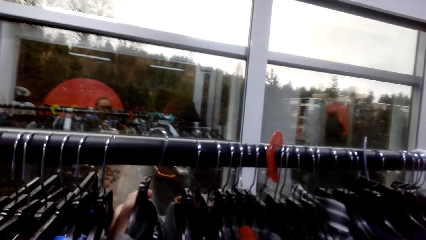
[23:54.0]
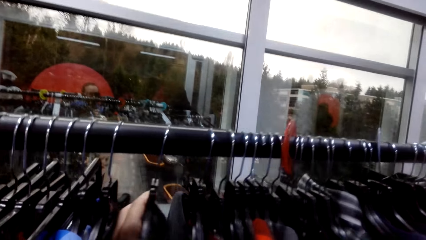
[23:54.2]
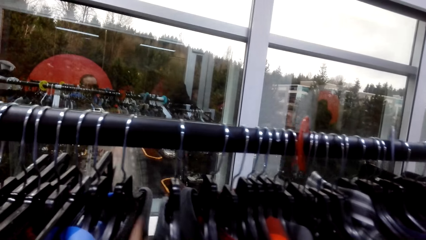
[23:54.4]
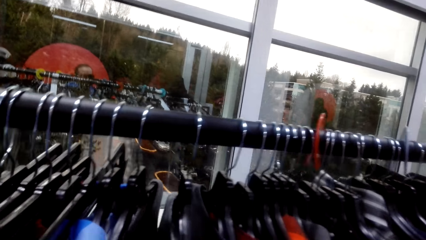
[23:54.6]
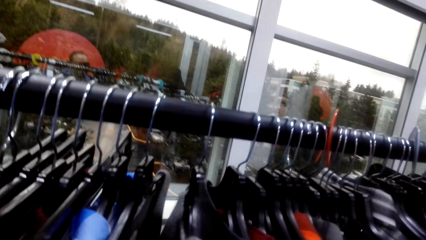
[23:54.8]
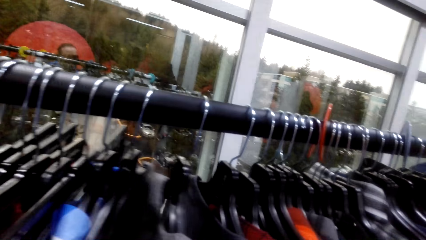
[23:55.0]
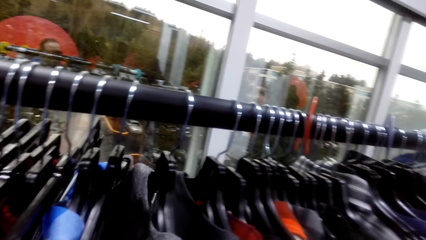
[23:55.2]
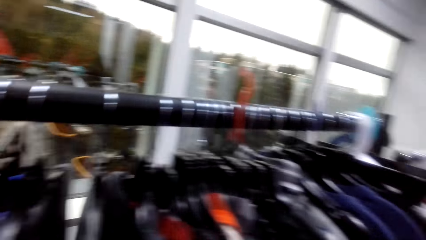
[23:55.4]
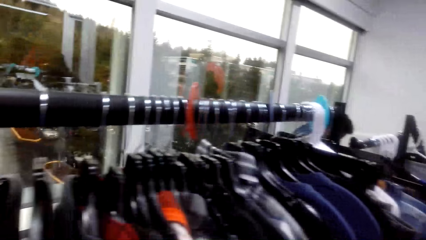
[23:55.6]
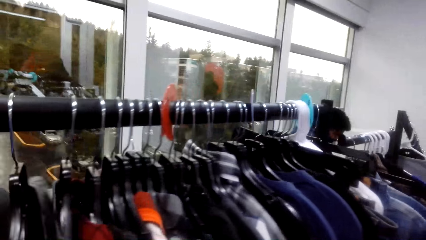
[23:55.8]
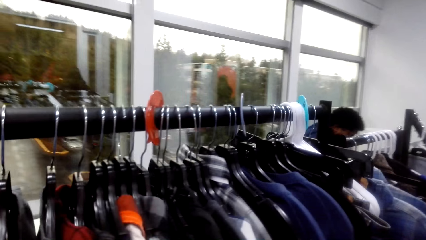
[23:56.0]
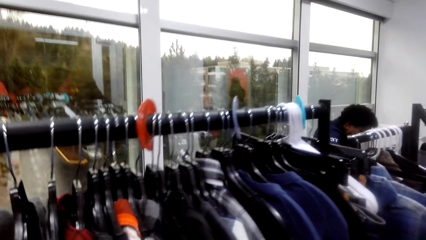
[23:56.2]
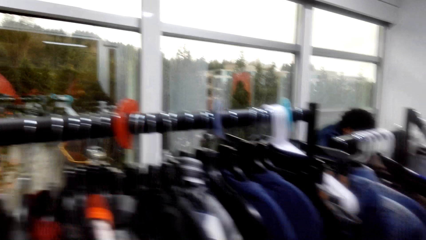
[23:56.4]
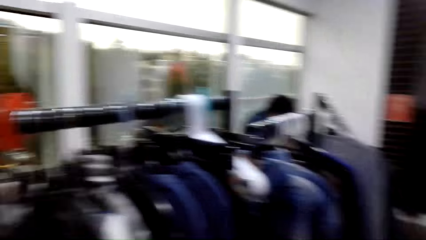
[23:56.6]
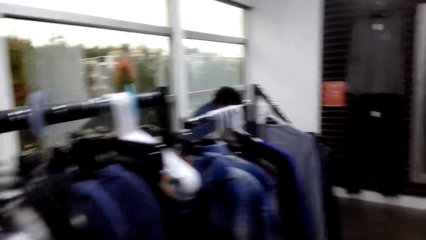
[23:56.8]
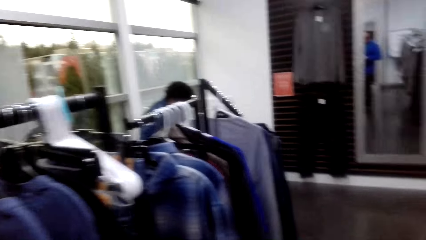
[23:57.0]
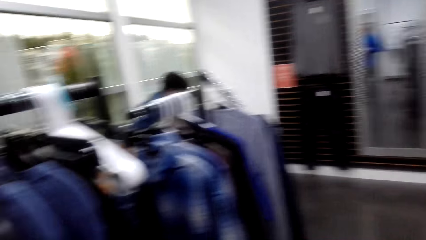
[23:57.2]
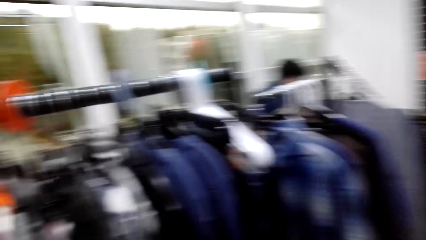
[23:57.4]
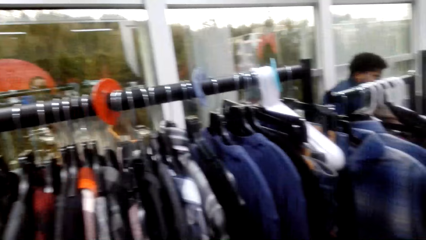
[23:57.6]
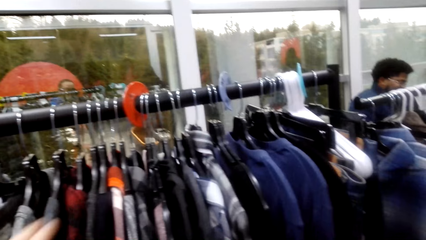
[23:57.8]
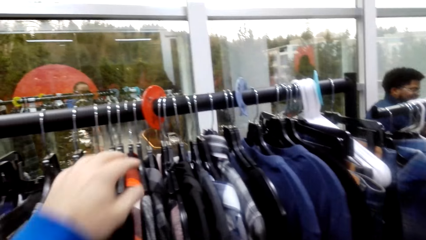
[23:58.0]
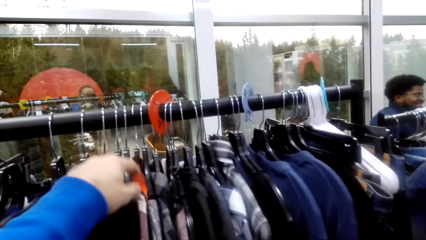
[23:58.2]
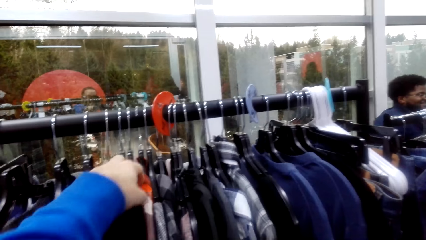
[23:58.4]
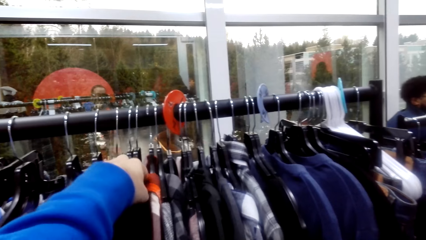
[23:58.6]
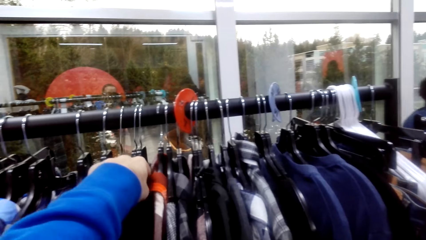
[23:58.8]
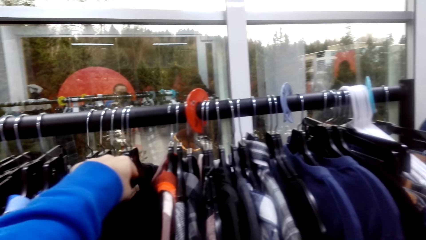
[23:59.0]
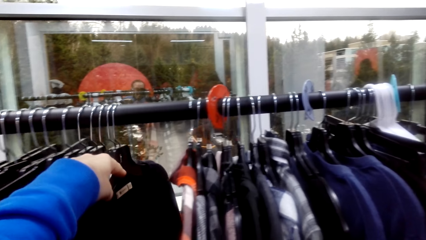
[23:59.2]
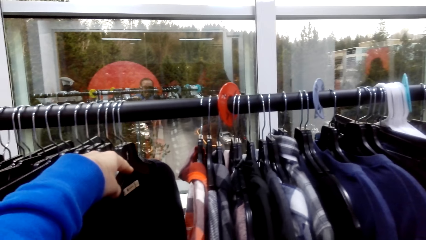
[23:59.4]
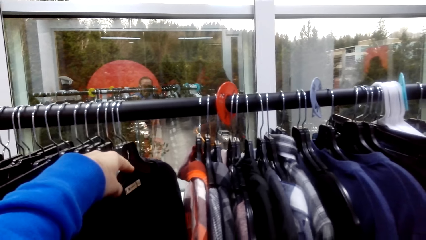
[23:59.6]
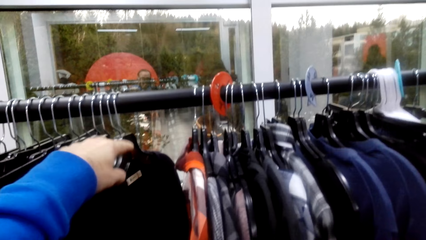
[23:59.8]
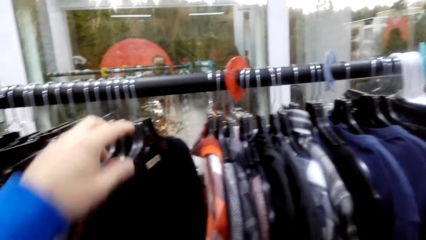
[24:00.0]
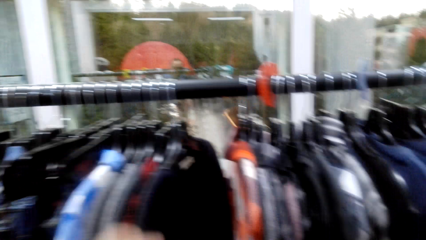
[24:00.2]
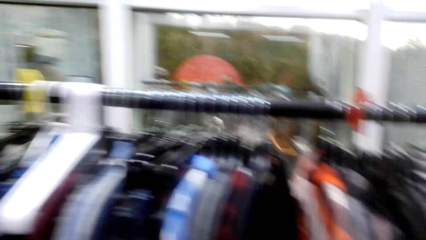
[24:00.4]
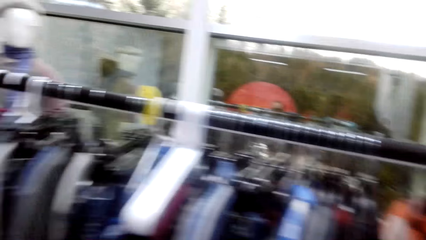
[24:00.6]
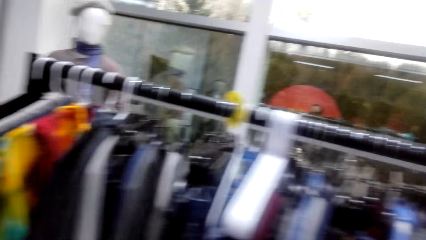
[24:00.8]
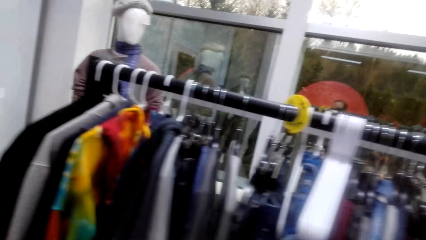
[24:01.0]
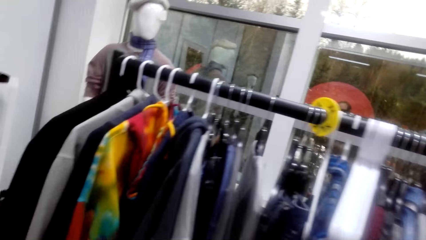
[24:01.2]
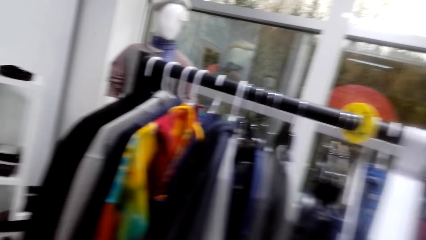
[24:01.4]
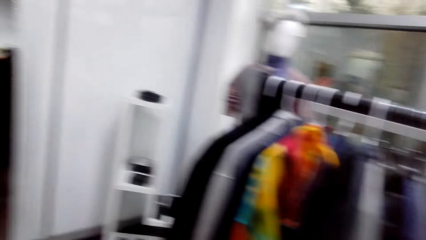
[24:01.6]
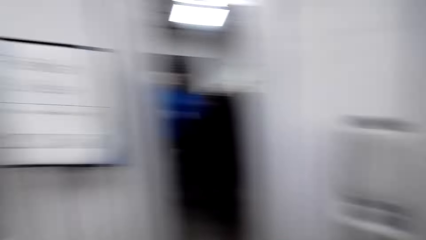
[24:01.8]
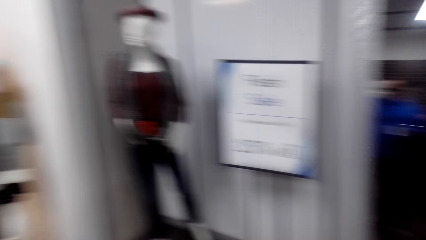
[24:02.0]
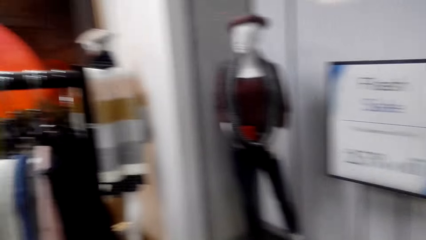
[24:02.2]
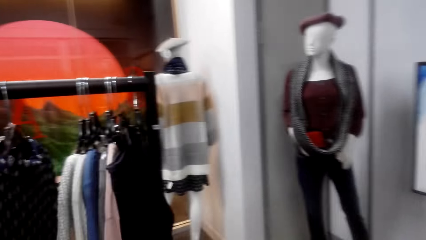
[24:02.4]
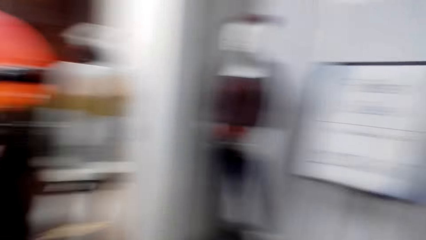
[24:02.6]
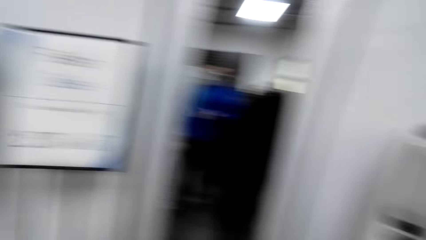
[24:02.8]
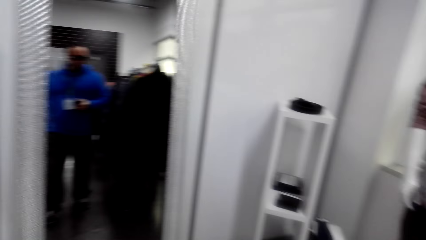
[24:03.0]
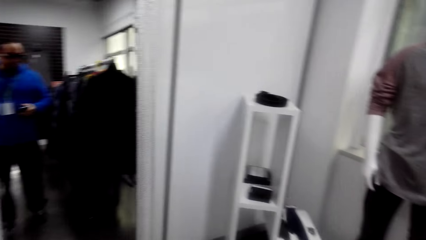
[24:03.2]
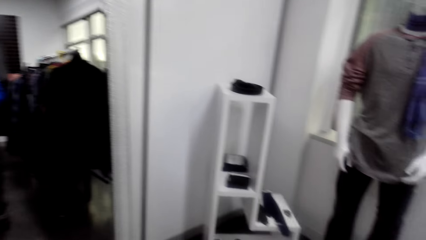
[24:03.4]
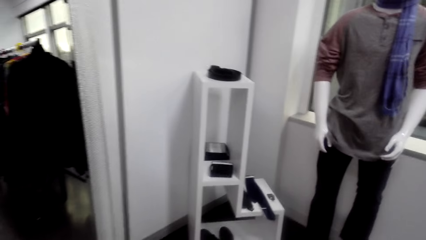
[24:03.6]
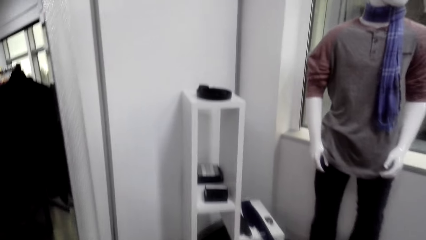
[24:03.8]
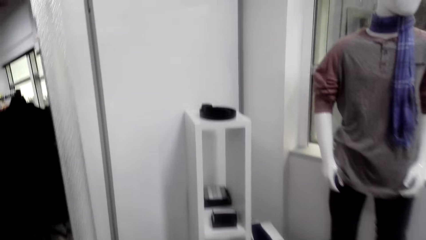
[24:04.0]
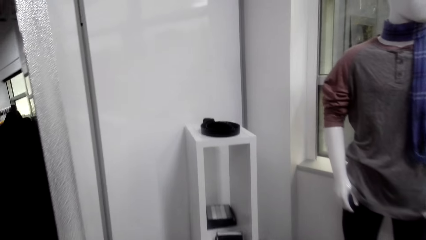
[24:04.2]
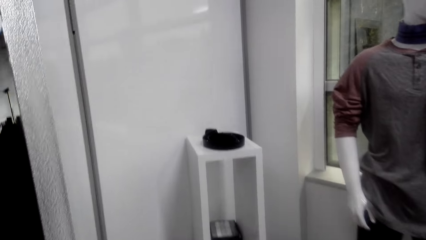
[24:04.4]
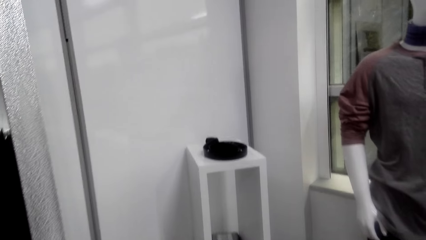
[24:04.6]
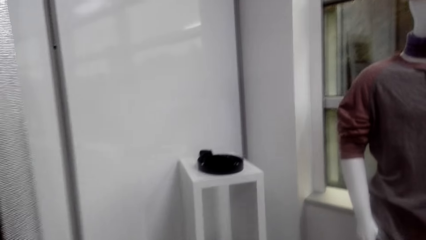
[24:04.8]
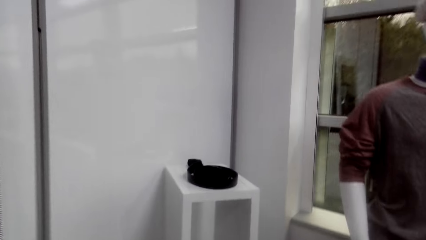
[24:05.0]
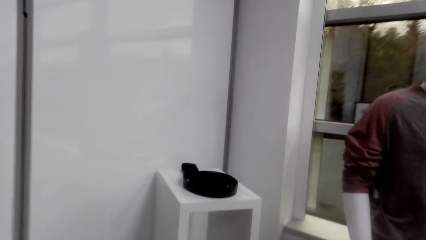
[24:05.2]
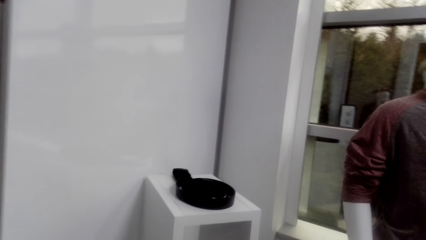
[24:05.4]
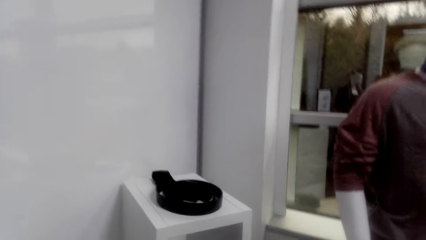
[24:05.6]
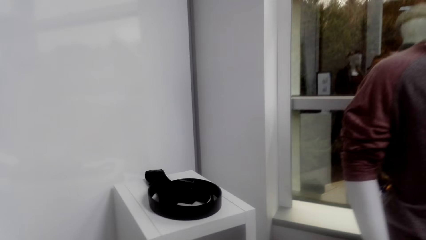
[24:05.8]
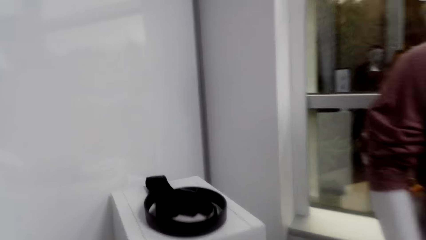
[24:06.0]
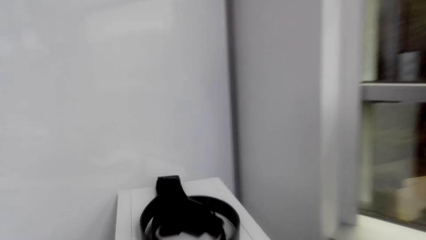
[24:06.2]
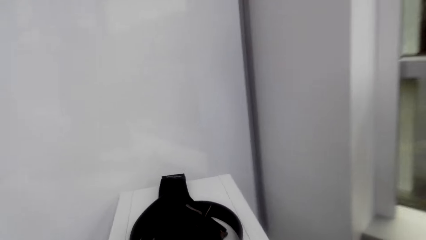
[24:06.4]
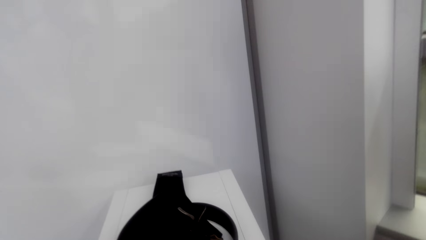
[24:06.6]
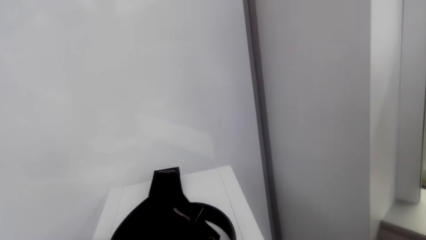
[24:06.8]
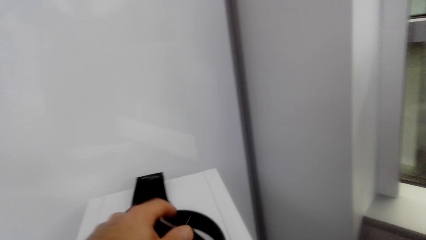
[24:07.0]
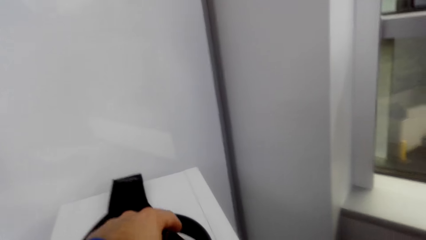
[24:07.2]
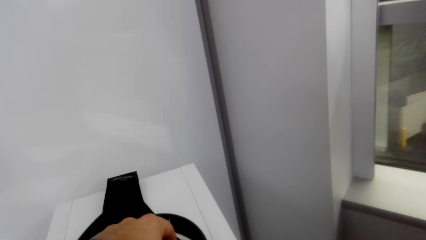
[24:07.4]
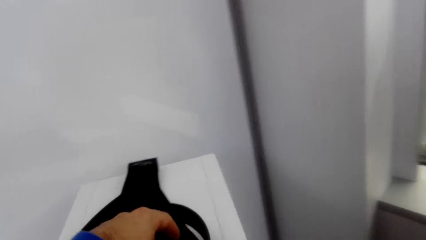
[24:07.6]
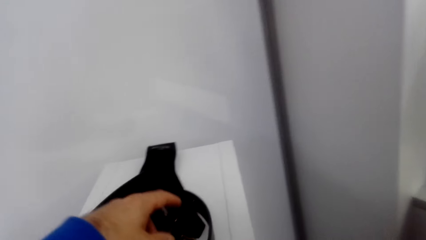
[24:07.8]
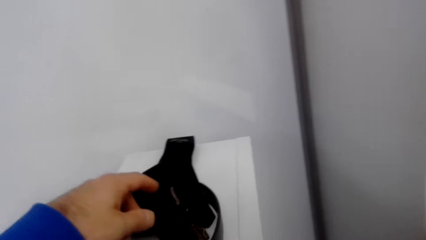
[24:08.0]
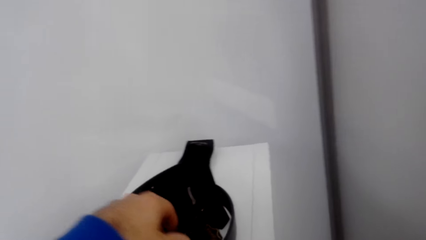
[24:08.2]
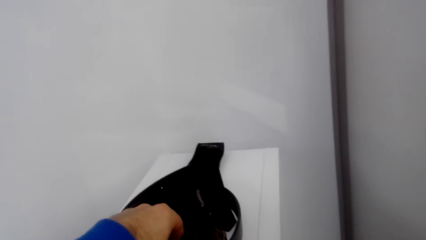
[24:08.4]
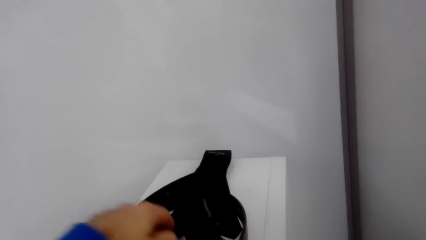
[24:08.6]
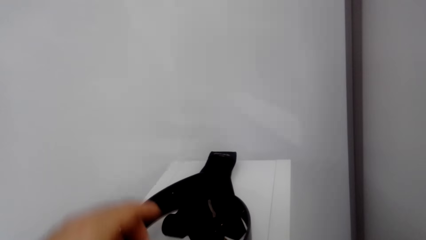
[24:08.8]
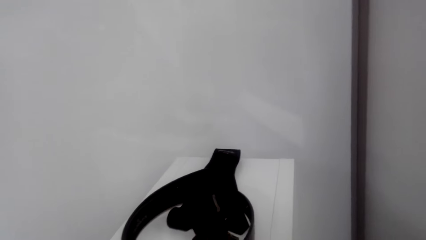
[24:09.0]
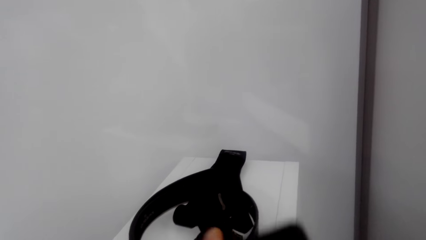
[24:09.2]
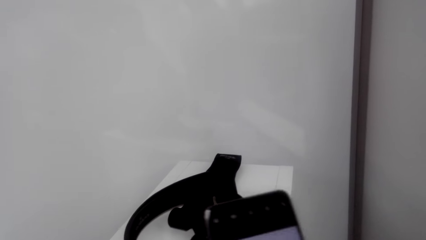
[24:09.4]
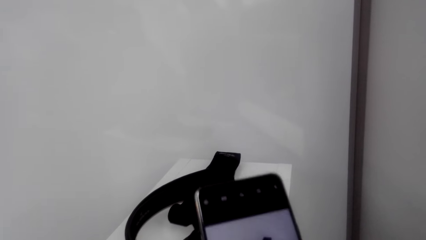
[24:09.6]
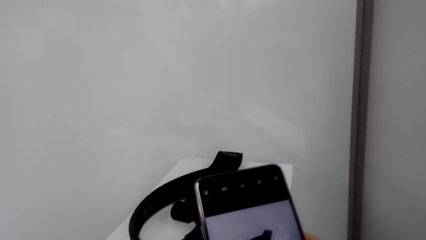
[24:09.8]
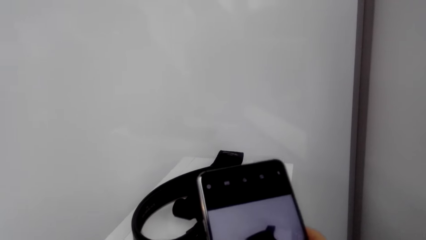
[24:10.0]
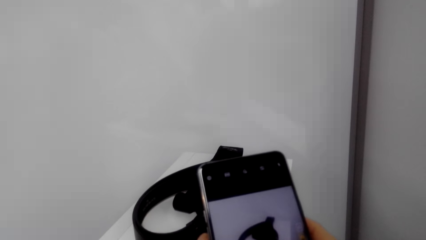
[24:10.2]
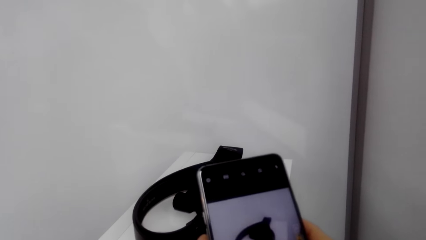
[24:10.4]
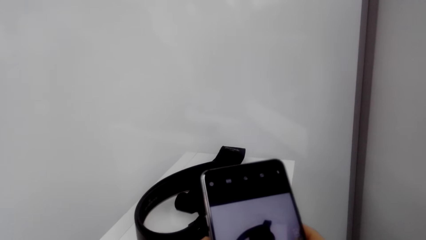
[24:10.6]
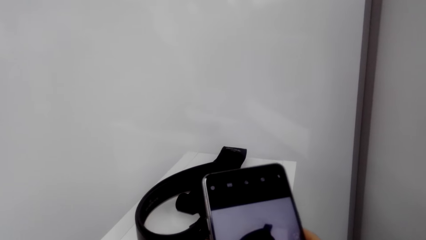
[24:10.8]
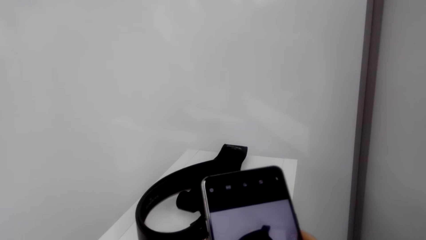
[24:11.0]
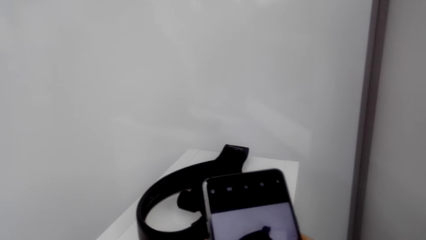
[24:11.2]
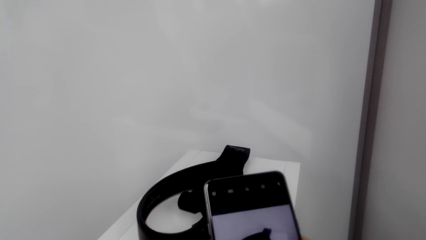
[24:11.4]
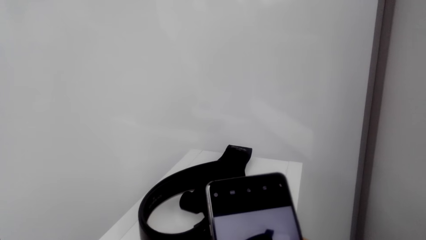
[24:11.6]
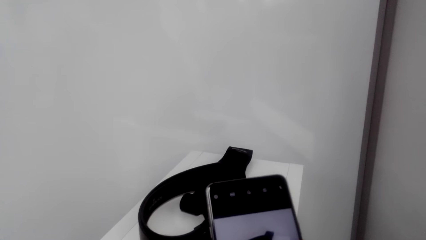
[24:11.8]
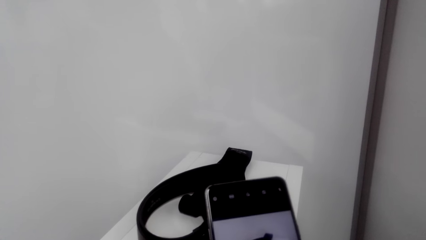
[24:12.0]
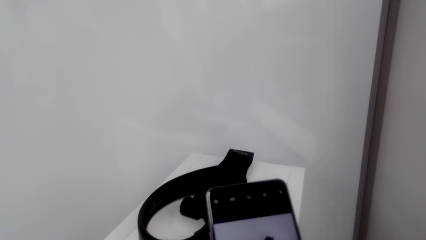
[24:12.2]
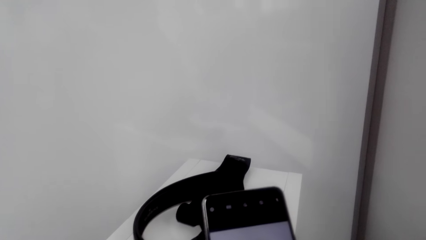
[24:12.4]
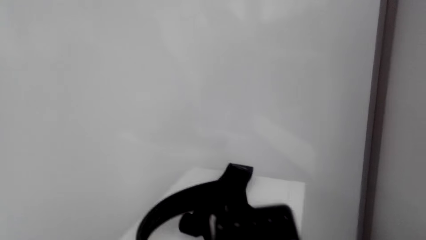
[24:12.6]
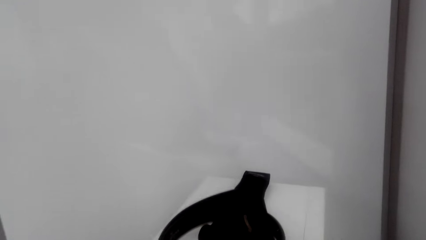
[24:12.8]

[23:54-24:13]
The camera wearer swings the cloth from the cloth rod. They look around. They walk around. They pick up the belt. They touch the belt. They take a picture.
